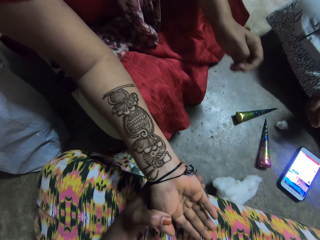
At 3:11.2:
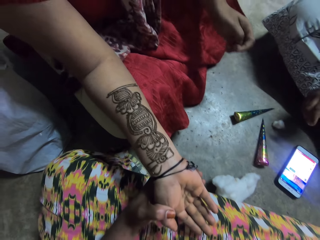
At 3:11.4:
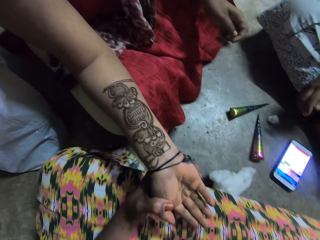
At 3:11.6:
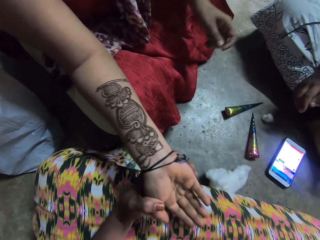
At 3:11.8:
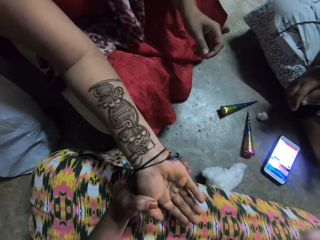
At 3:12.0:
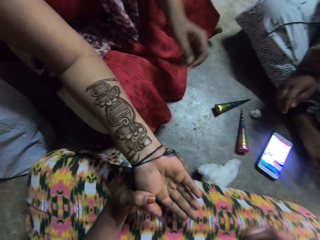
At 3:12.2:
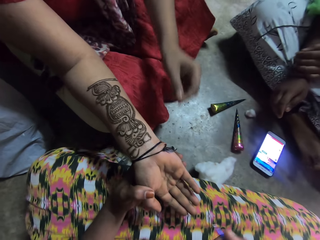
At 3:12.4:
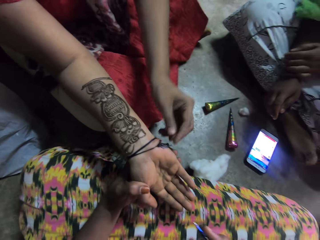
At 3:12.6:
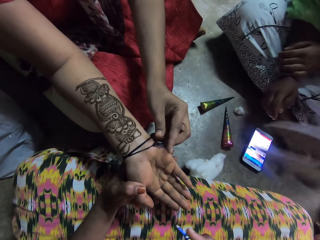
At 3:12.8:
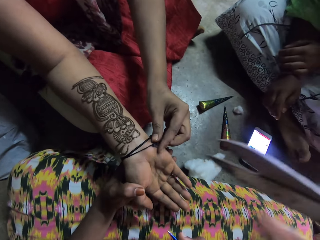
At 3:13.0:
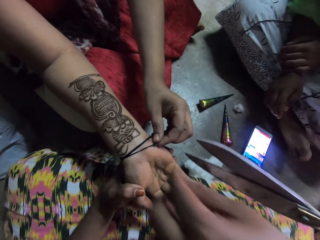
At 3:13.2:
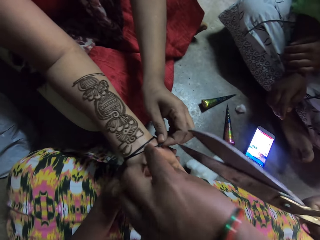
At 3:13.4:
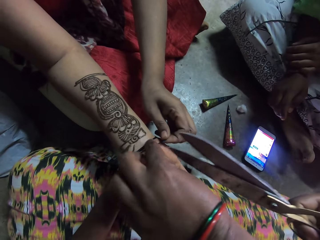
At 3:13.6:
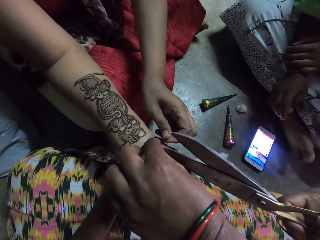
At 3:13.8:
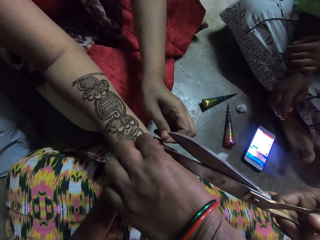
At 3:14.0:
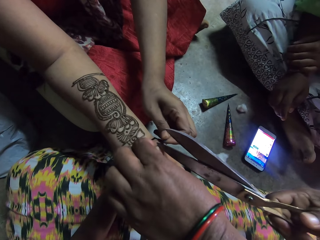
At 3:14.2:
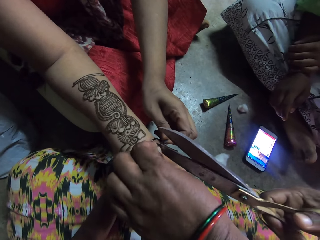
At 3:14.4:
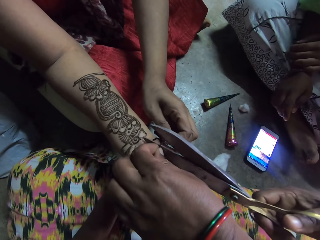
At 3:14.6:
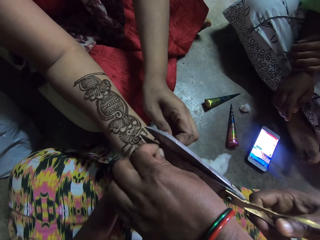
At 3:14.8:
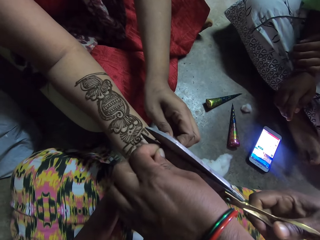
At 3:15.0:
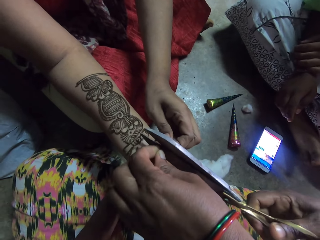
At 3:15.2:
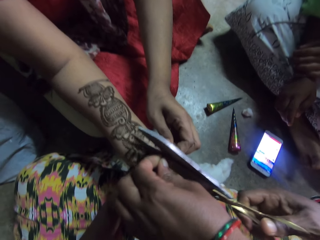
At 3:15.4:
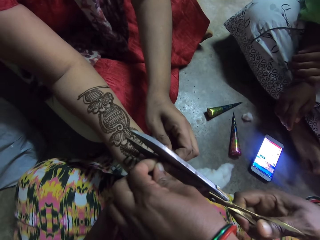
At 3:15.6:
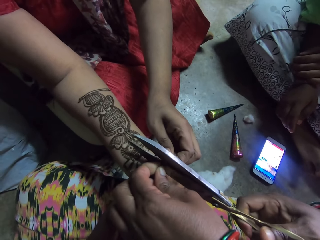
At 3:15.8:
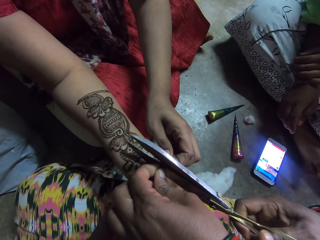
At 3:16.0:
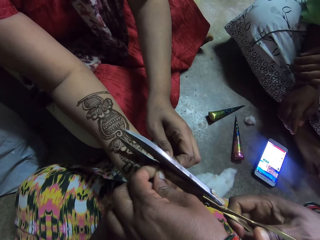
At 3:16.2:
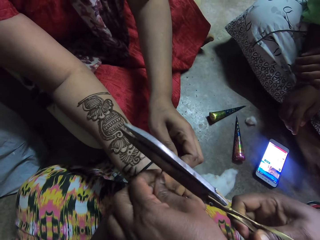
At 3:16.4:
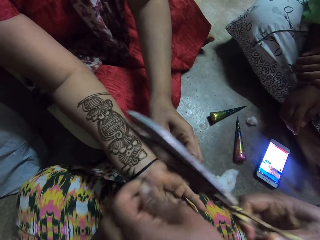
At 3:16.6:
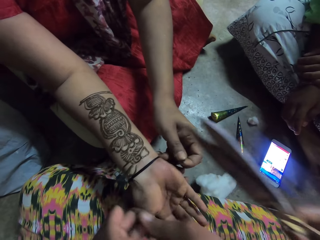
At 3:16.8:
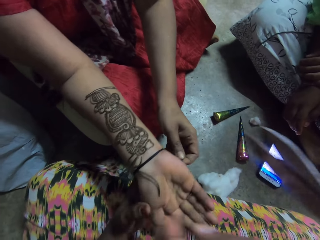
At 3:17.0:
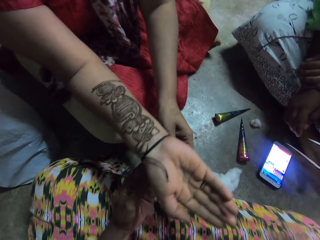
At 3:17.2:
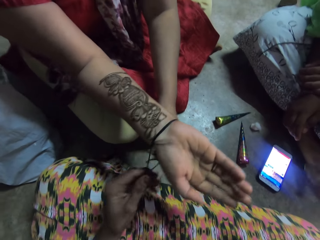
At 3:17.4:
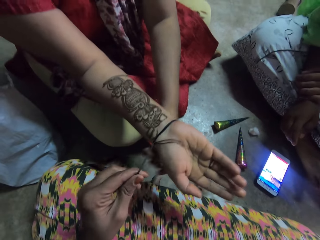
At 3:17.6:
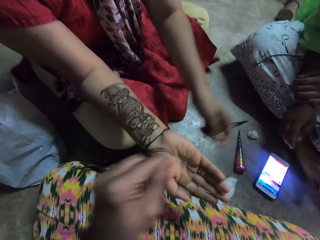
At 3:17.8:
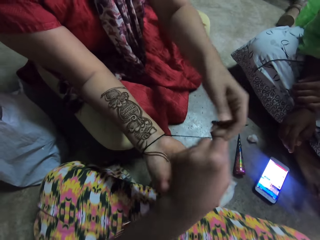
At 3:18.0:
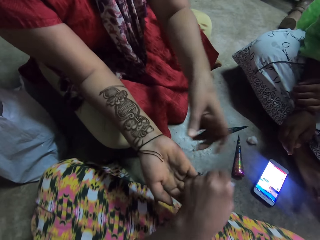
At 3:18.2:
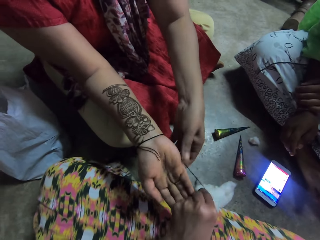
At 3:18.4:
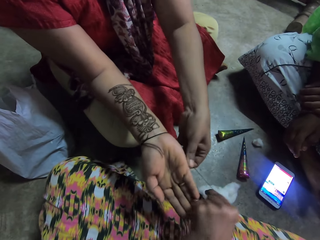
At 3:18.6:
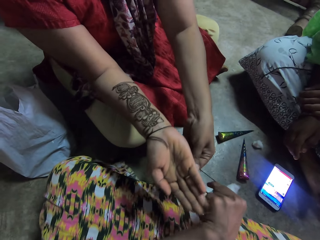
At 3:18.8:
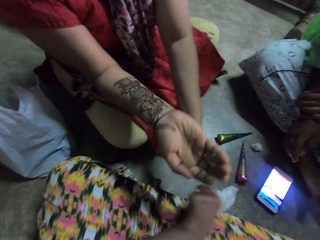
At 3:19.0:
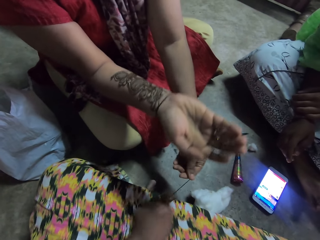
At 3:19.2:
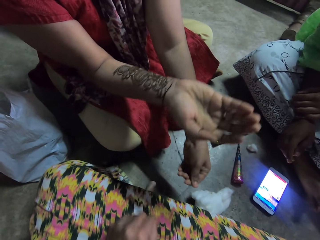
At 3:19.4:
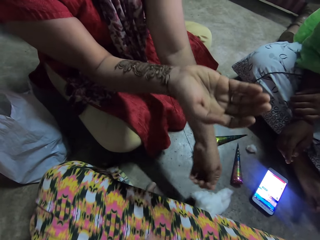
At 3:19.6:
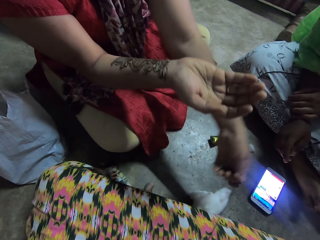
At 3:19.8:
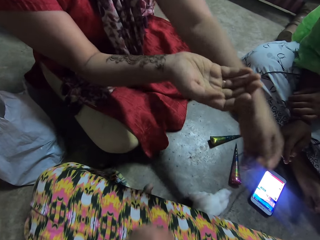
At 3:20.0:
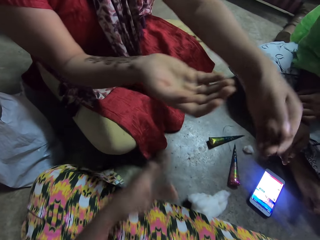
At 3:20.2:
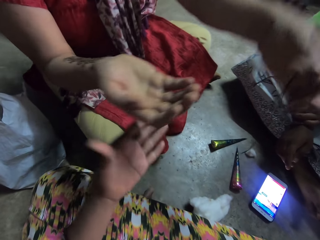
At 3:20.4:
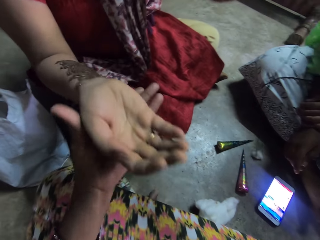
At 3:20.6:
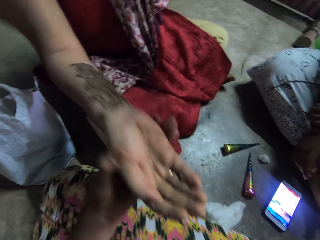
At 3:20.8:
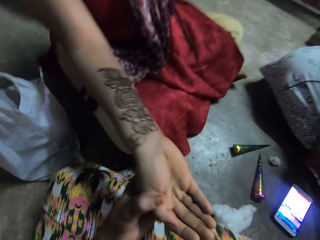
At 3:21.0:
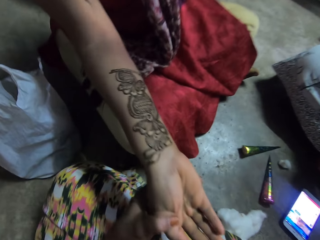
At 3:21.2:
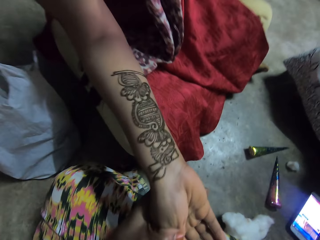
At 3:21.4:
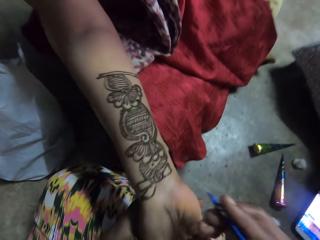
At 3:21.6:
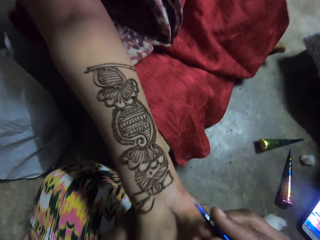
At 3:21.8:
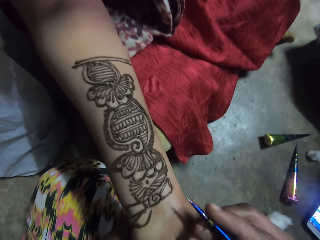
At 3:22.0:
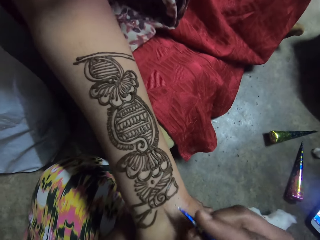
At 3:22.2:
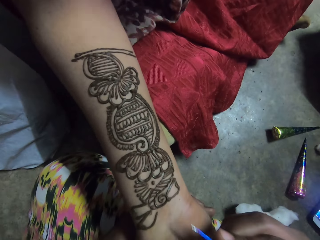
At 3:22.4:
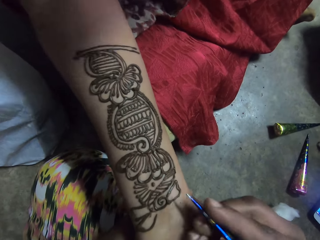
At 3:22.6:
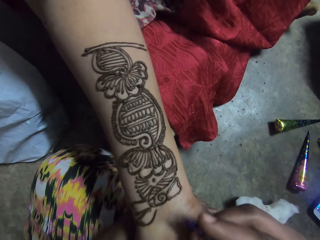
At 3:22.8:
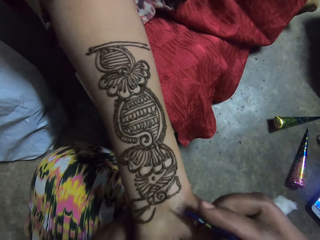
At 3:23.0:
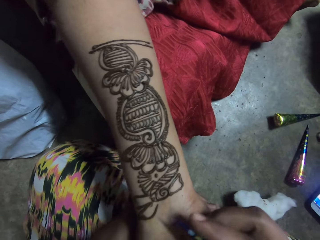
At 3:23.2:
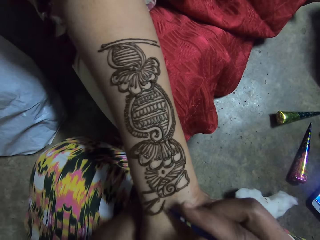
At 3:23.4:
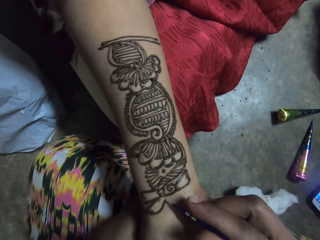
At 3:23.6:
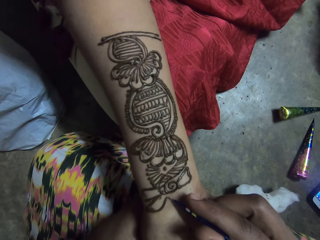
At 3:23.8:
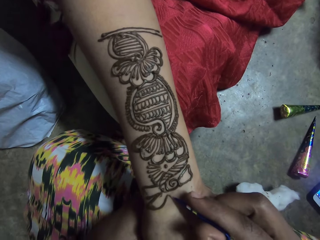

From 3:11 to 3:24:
A woman holds a pair of scissors with her right hand. She holds a bangle string. She cuts the bracelet on another woman's right hand with the pair of scissors in her right hand. The other woman unties the bracelet on her right hand with her left hand. The camera wearer unties the bracelet on the other woman's right hand with her left hand. A woman puts down a string bangle. The camera wearer holds the other woman's right hand with her left hand.

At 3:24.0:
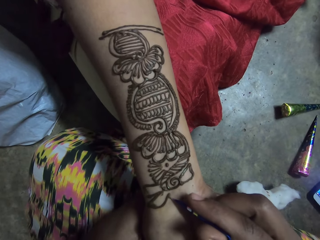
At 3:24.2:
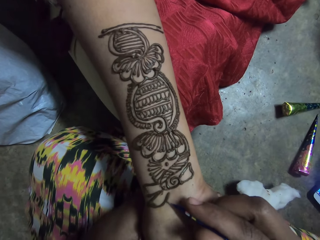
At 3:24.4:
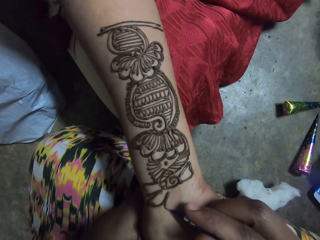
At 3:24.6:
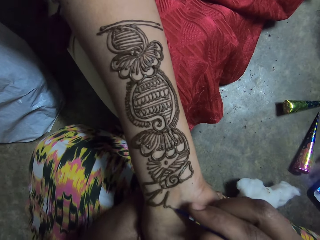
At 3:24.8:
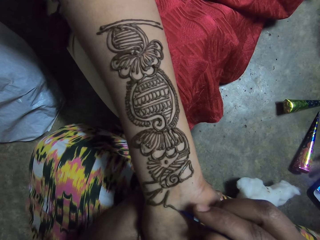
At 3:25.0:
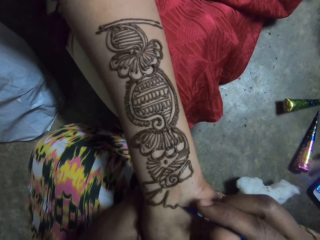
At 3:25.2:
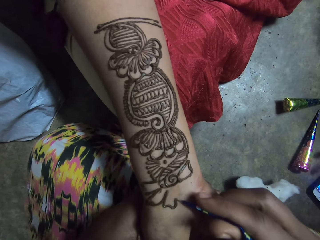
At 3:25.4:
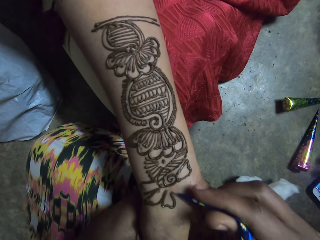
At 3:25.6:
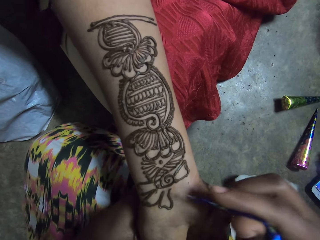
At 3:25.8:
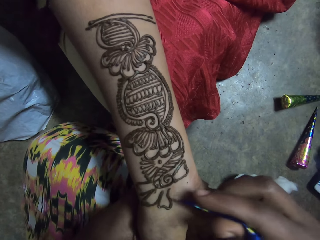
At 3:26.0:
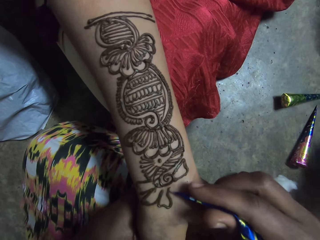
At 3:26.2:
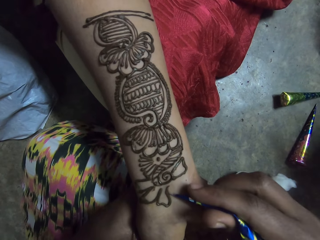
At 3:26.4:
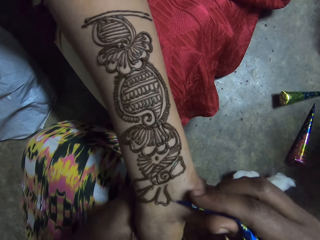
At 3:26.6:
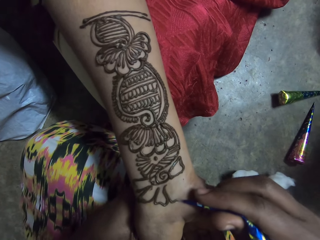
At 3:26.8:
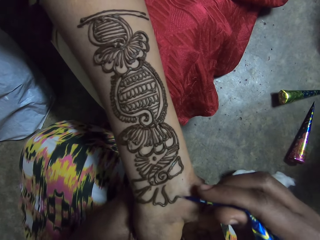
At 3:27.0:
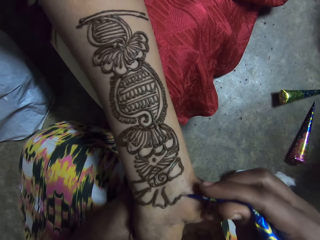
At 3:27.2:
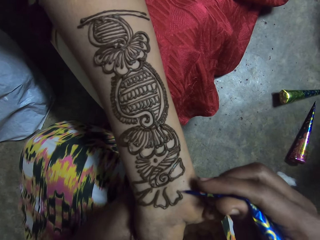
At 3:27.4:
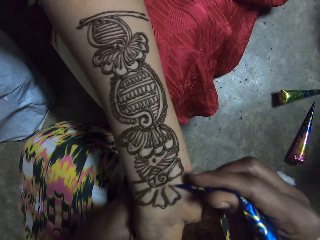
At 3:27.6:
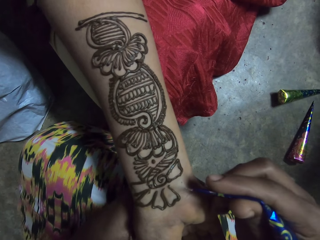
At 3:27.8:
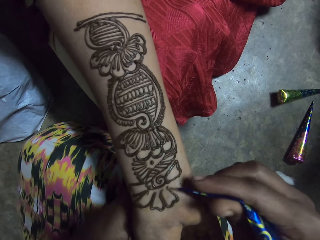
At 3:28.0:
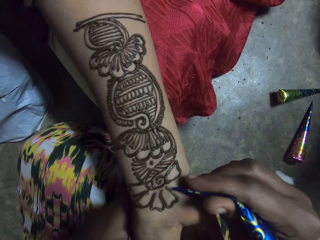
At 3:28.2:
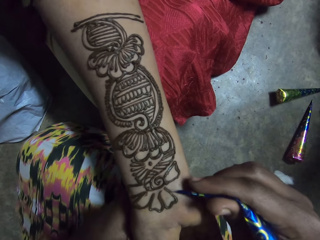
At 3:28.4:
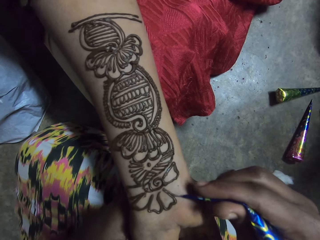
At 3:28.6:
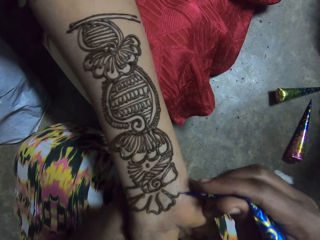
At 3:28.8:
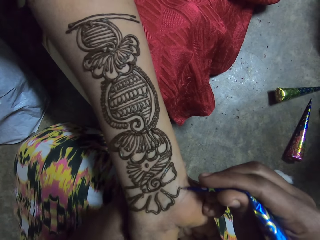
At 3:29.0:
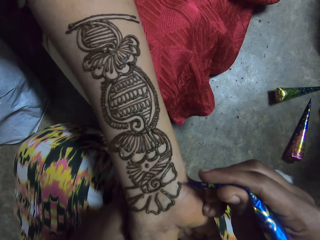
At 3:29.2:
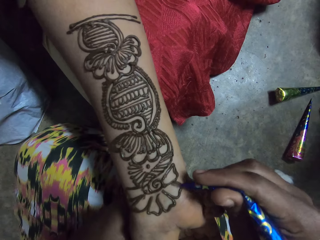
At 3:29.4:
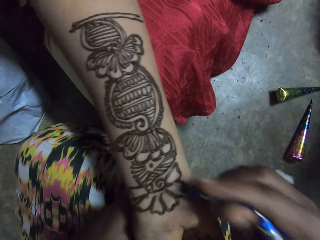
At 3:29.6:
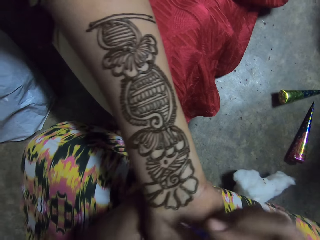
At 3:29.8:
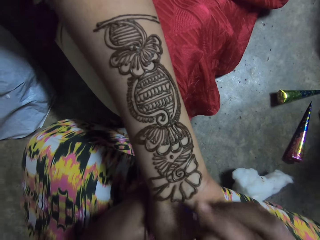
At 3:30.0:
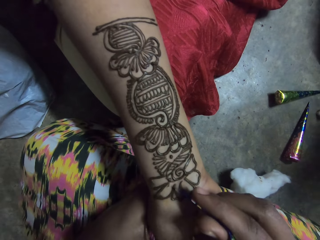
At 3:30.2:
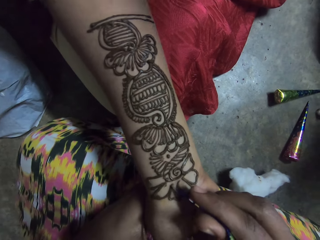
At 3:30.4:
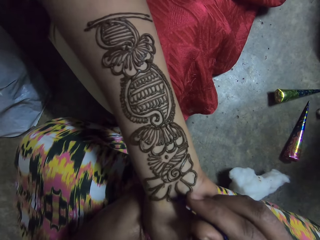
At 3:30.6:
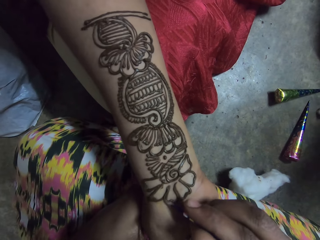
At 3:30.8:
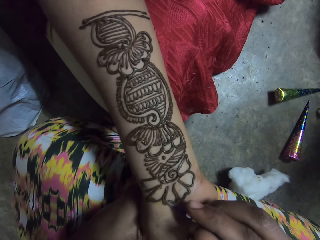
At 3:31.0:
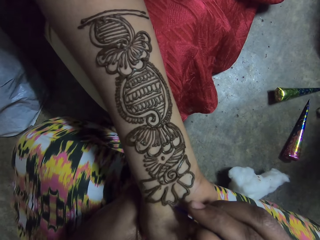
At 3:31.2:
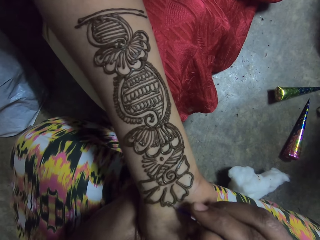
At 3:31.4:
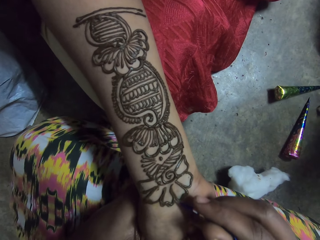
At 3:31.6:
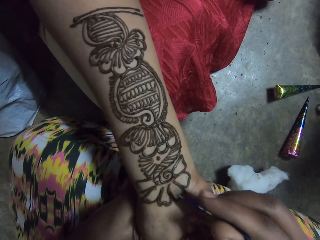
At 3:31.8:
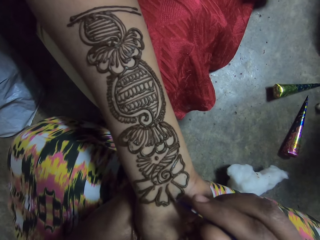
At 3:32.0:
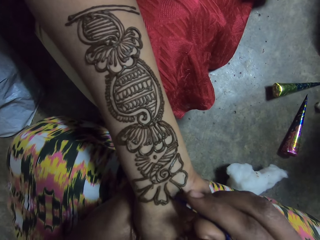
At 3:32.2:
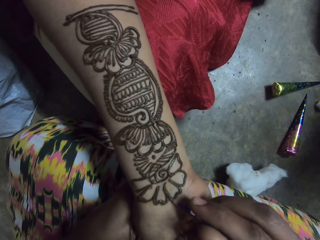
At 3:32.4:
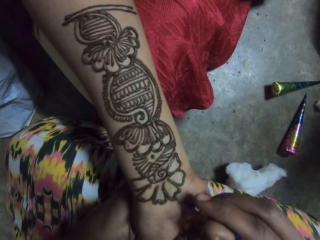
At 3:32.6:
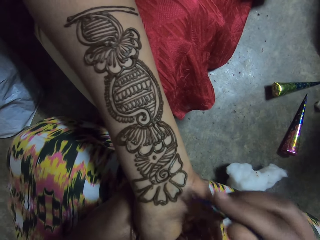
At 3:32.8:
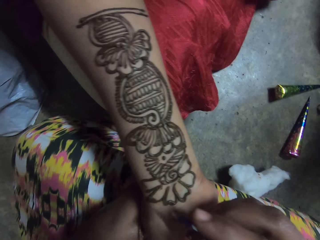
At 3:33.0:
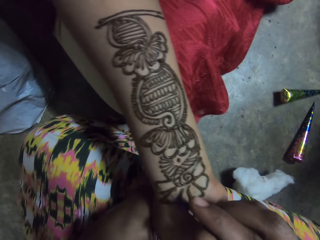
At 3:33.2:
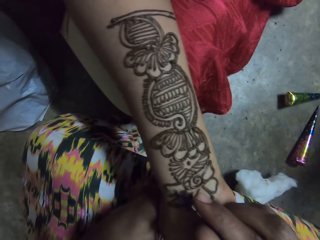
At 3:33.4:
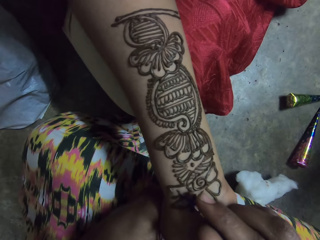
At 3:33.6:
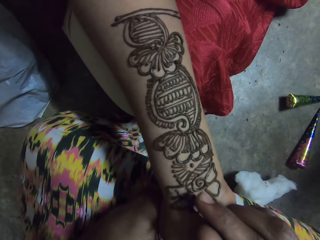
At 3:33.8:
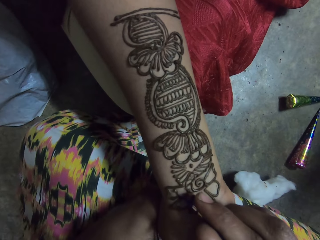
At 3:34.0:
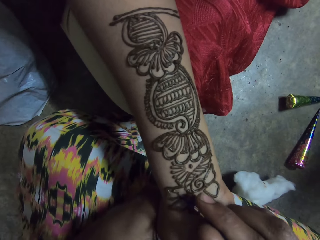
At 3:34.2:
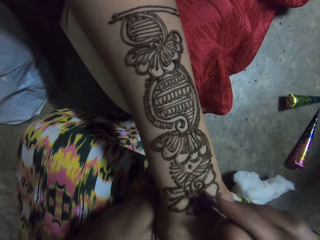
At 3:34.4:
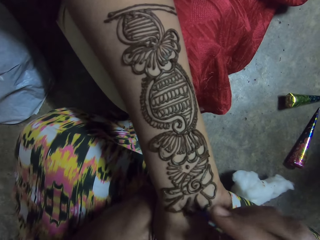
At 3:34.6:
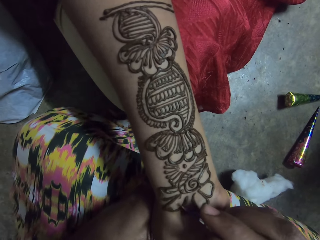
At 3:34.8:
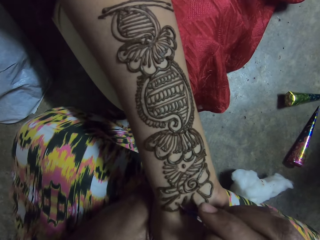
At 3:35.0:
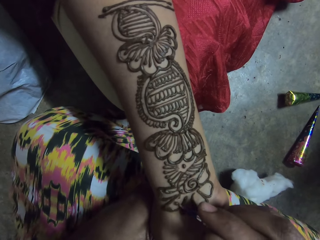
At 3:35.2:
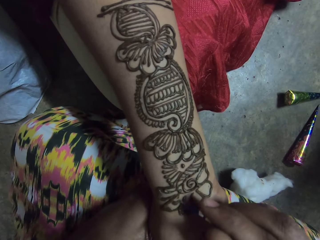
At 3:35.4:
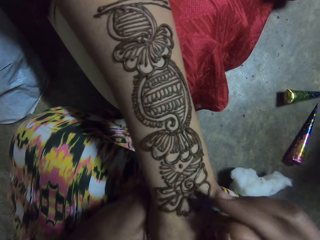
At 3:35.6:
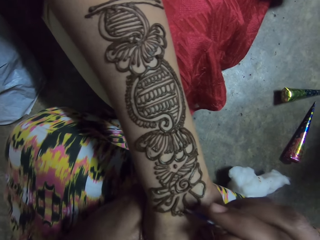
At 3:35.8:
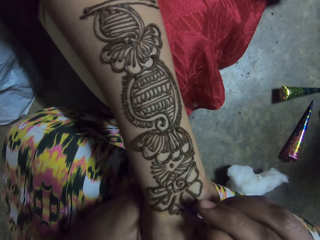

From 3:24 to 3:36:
The camera wearer applies the henna paste from the henna cone in her right hand on the woman's right hand. The woman picks up the phone from the floor with her right hand.
